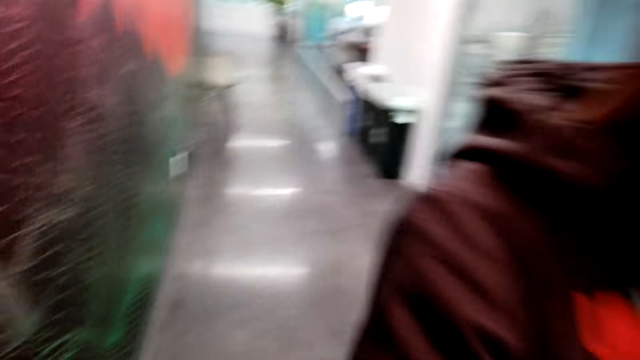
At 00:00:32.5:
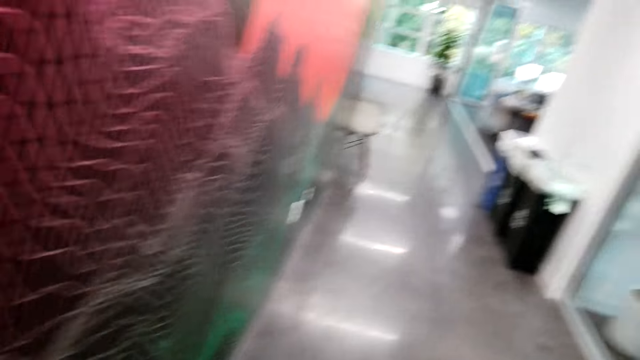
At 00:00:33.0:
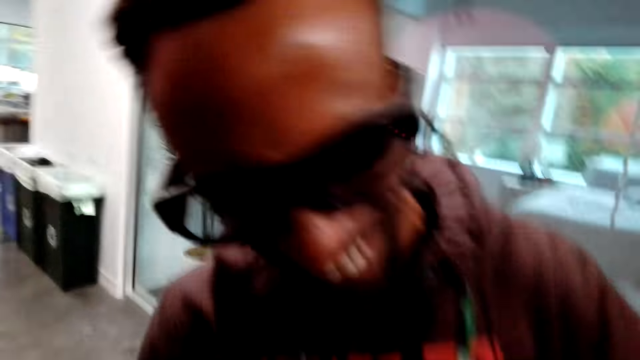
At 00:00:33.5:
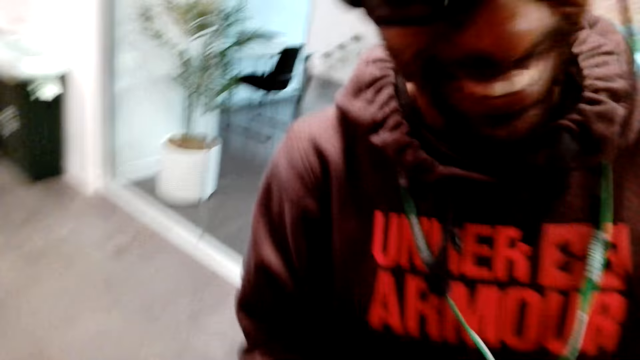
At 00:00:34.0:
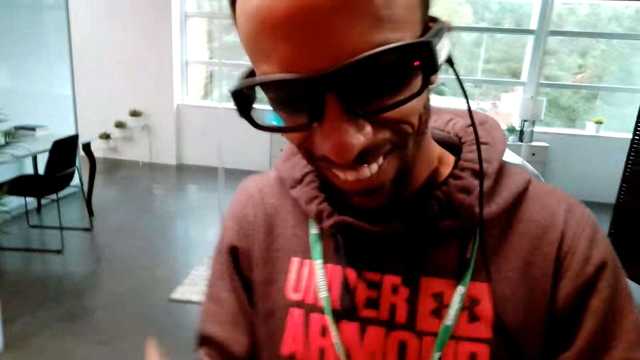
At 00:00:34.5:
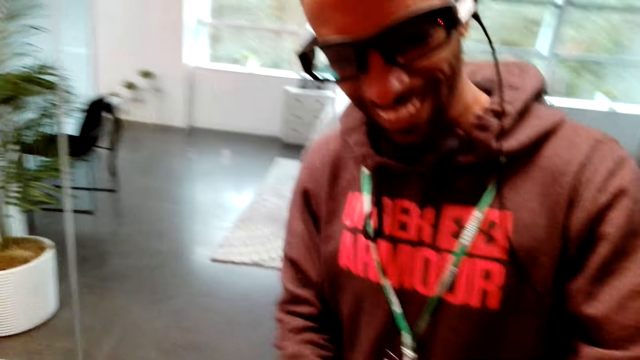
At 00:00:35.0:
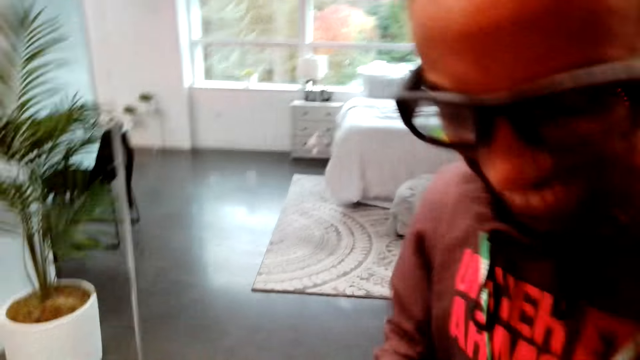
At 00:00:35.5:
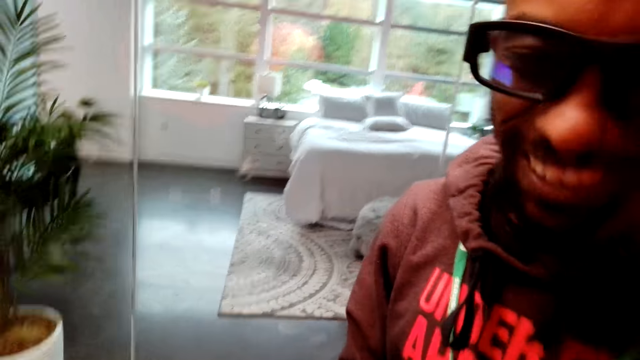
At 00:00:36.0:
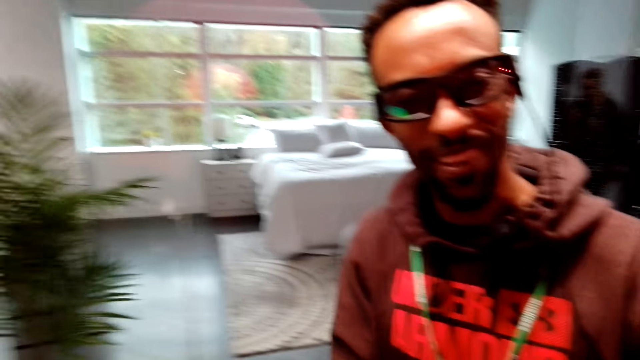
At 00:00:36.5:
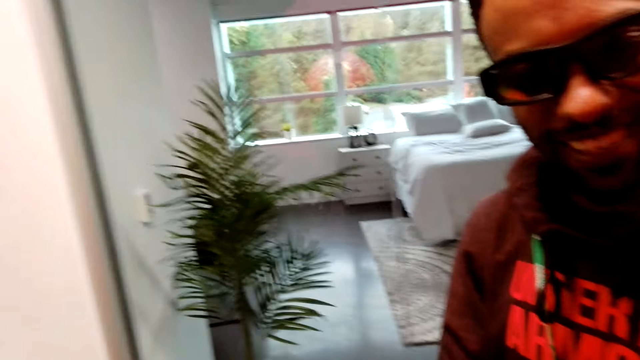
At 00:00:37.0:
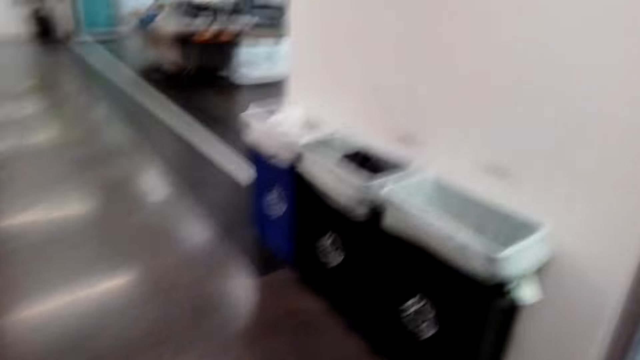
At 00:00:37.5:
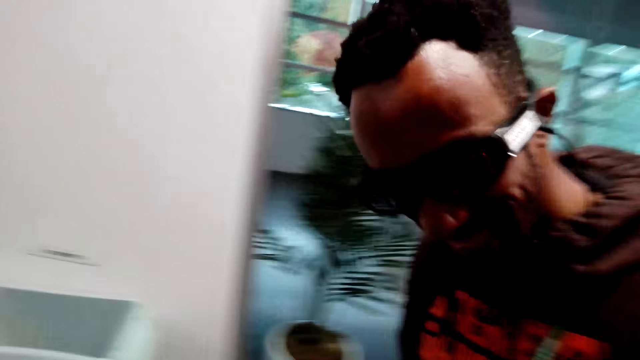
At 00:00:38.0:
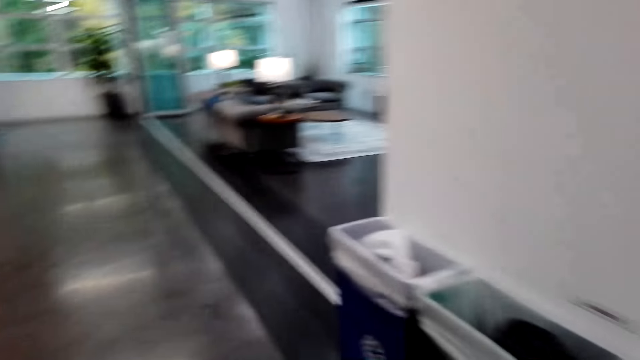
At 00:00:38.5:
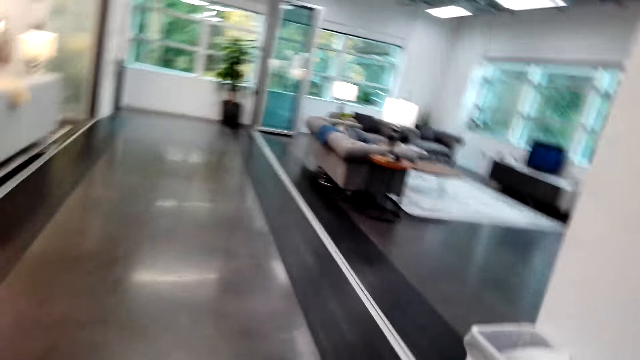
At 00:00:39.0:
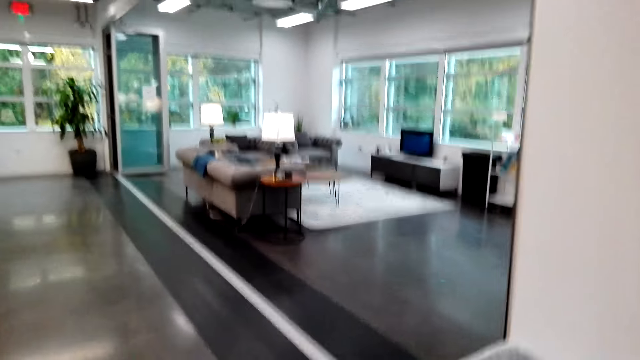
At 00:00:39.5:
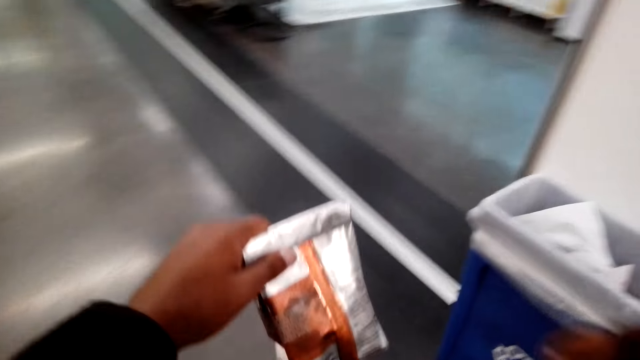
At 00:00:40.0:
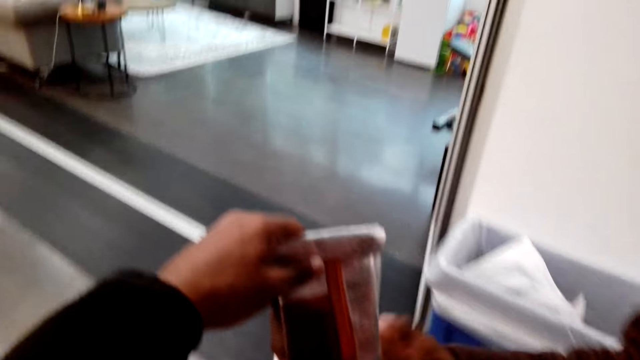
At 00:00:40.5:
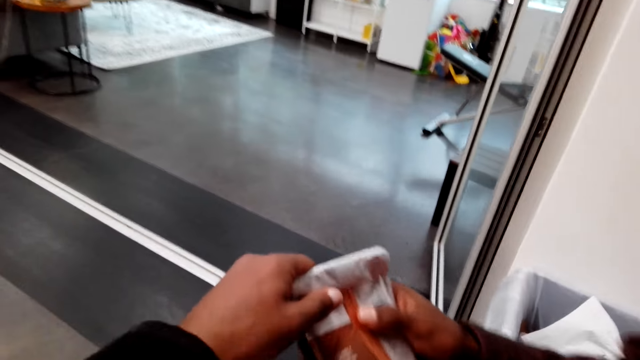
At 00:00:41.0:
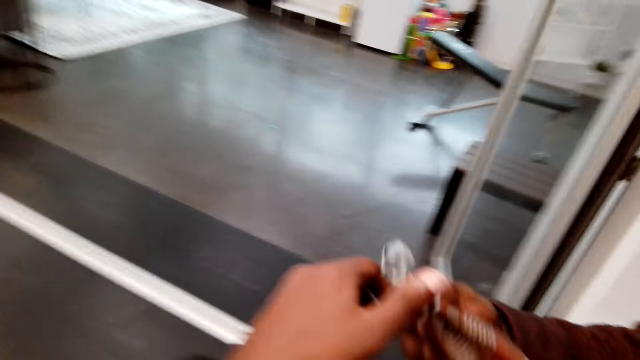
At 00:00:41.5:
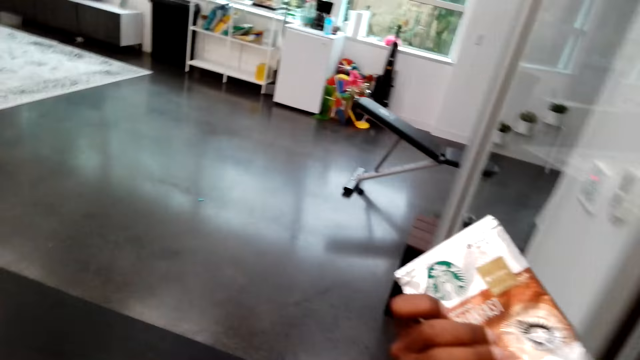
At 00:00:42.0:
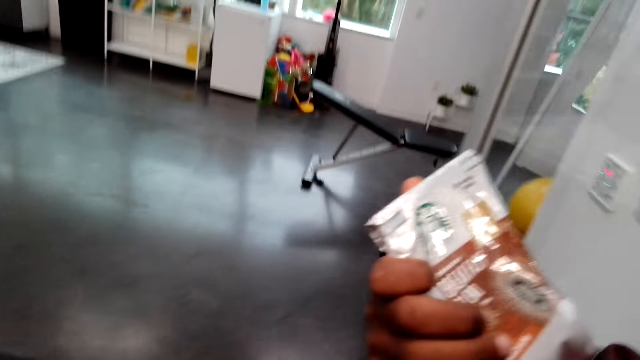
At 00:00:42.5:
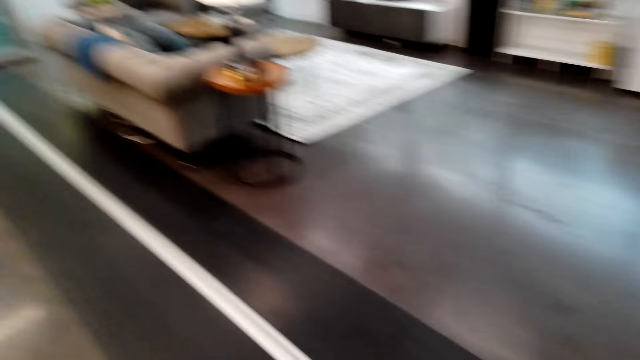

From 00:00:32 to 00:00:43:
A man greets the camera wearer with his hand. The camera wearer greets the man. They look around. The man greets the camera wearer. The man talks to the camera wearer. The camera wearer looks around. The man greets the camera wearer. The camera wearer walks around the room. They give the man a packet of something. The man picks up the packet of something from the camera wearer. The camera wearer walks around.

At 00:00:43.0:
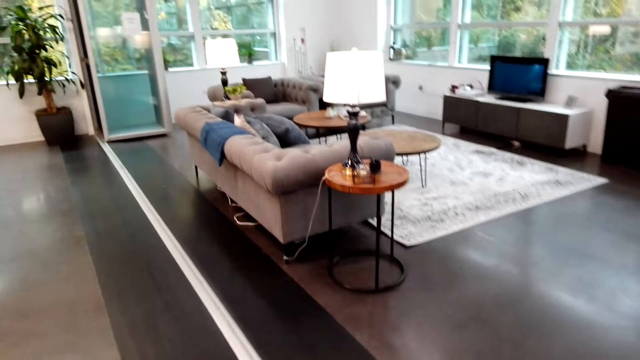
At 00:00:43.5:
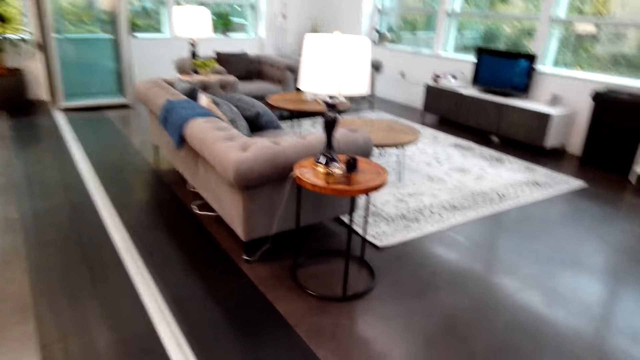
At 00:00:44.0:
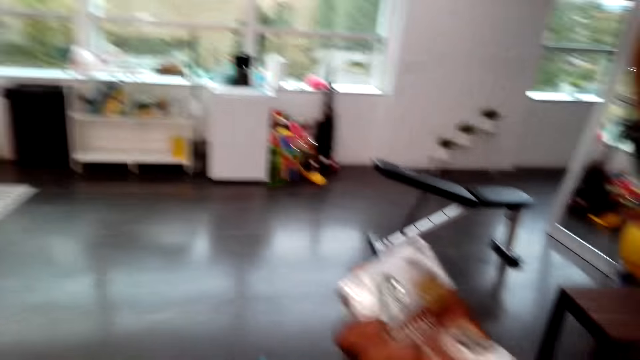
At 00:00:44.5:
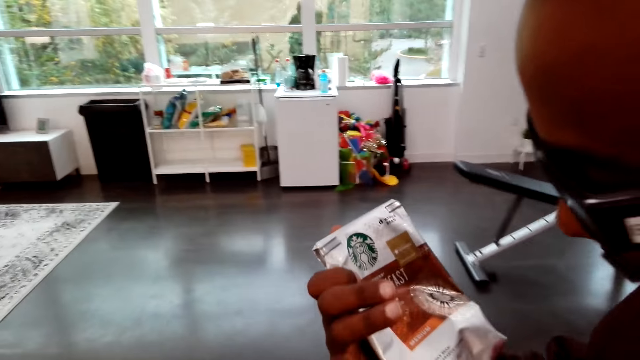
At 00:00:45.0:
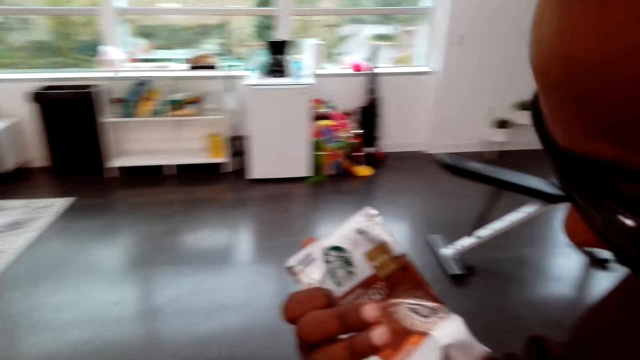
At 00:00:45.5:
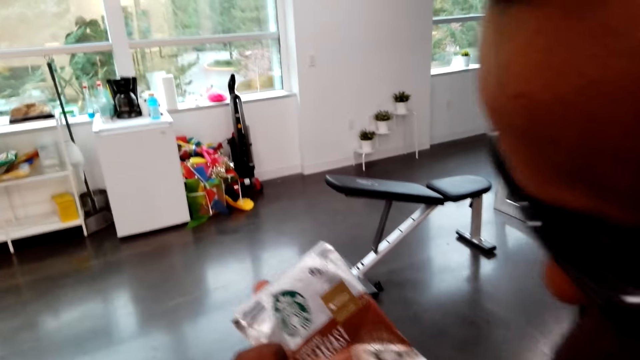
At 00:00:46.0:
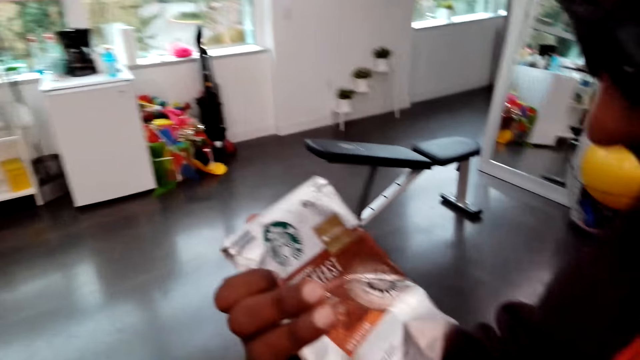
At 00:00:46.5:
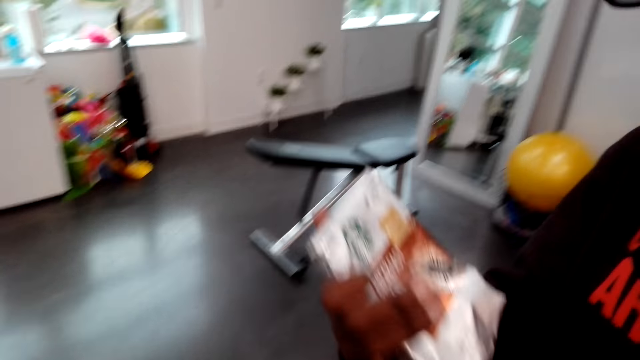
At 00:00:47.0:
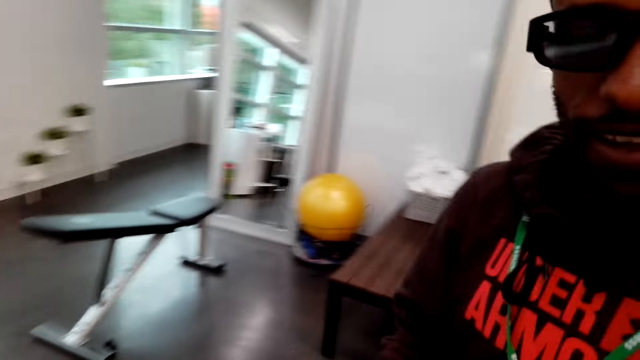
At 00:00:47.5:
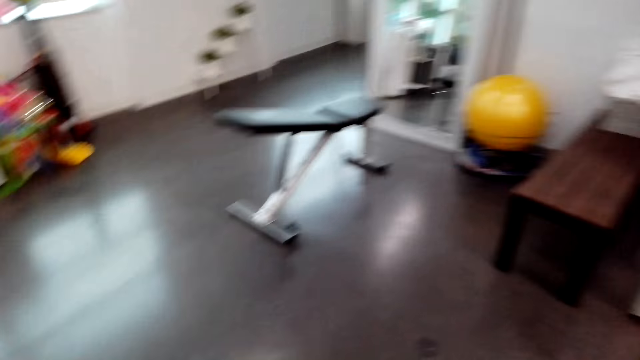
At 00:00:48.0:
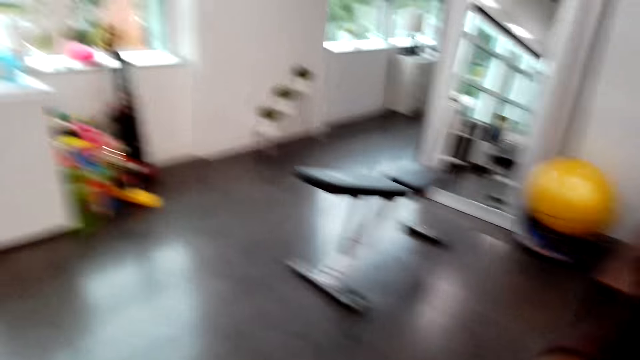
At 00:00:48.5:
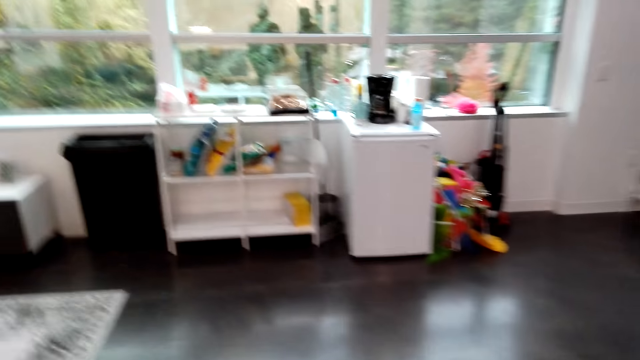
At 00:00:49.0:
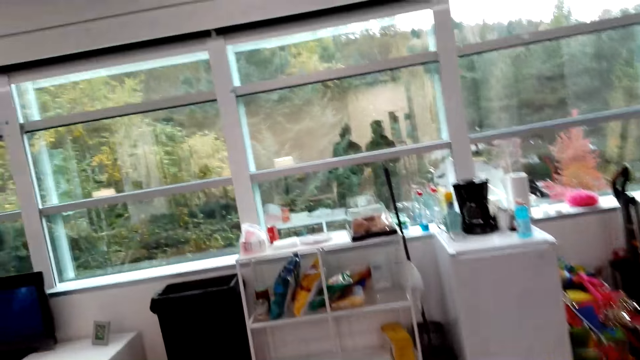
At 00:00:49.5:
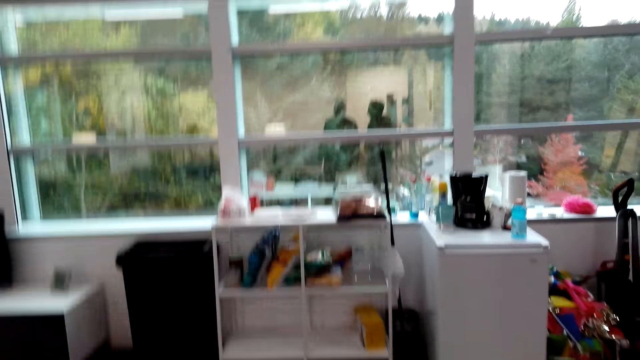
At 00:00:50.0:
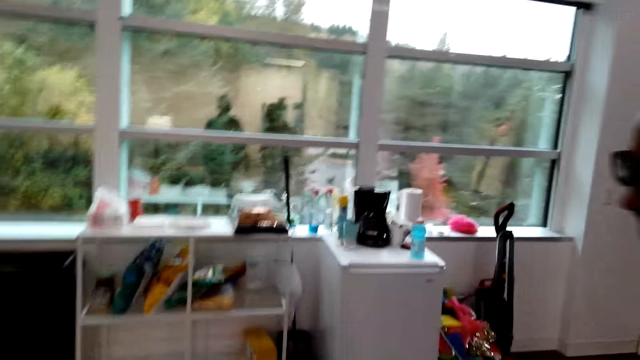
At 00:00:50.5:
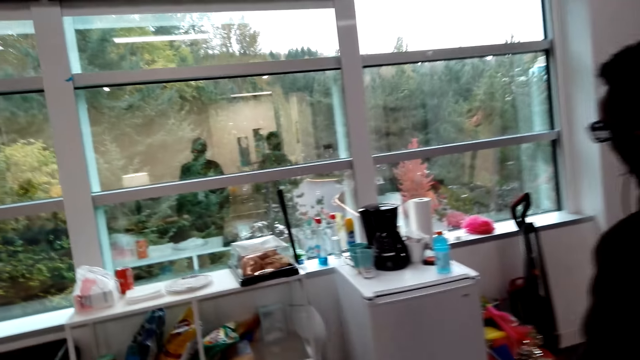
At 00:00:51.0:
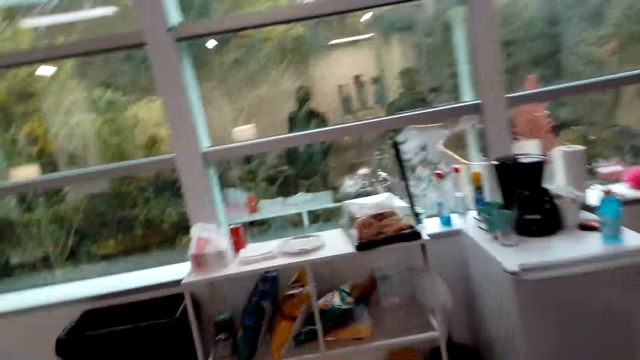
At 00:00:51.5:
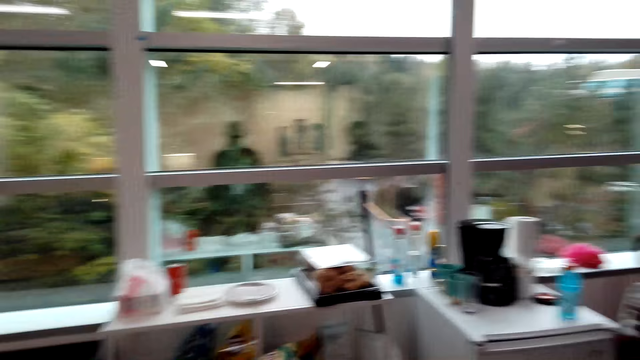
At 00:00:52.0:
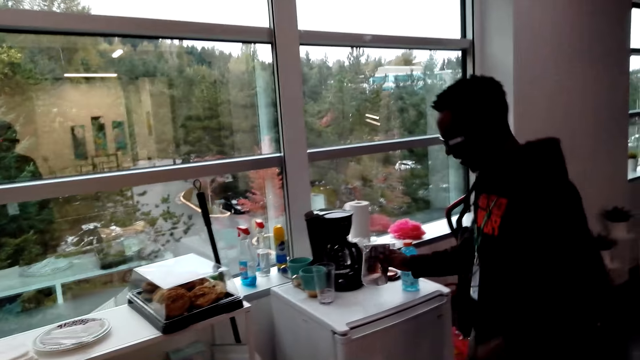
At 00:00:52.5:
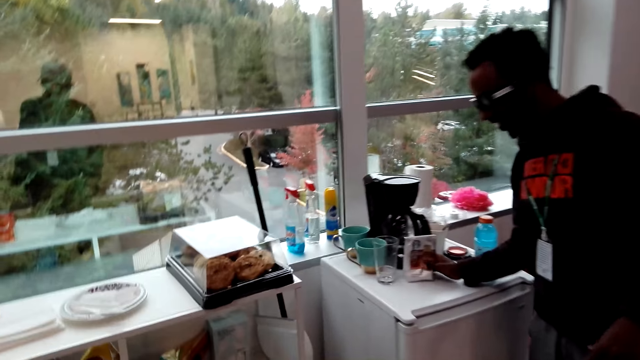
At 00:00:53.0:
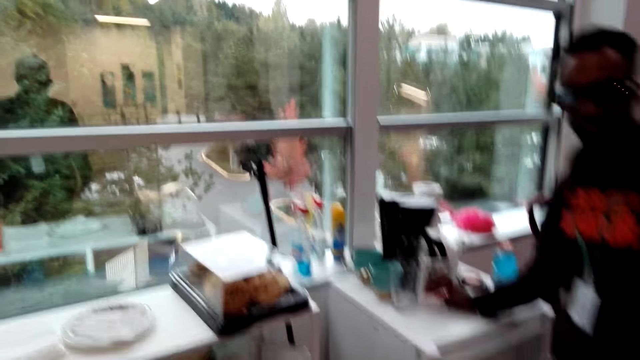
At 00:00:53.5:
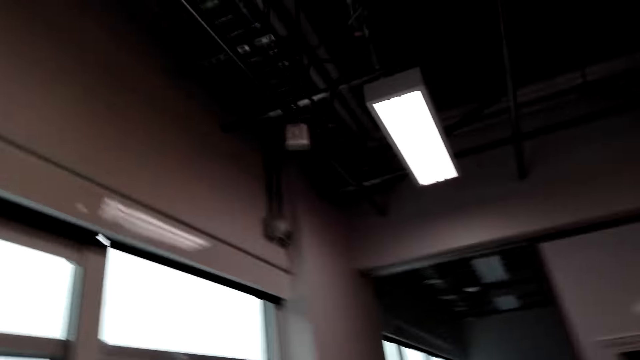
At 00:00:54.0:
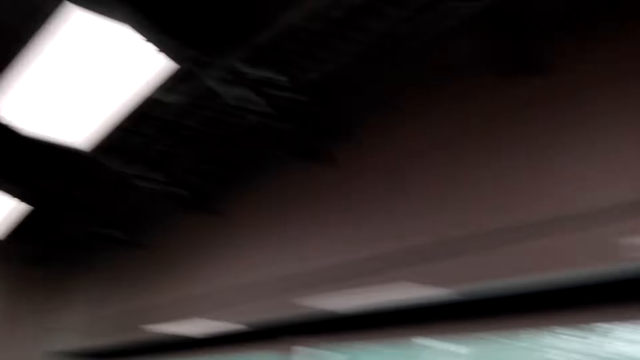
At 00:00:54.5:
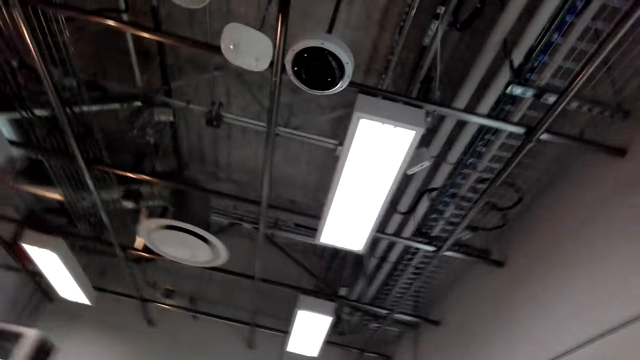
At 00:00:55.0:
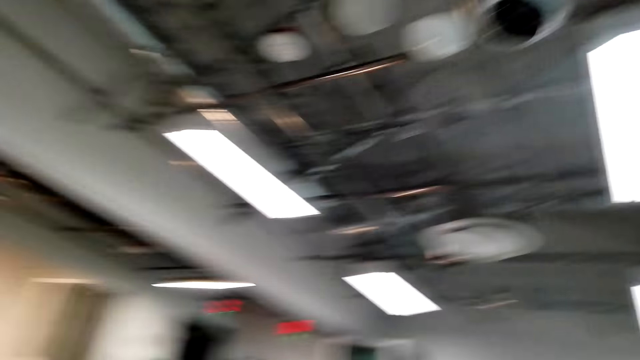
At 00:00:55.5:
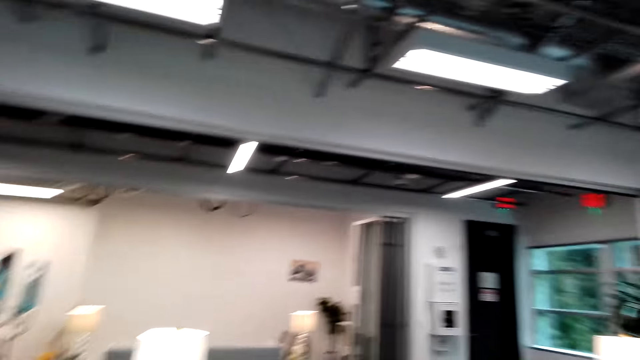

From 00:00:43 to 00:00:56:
The camera wearer looks around. A man looks at a packet of something. The camera wearer looks around. The man stands close to the camera wearer. The camera wearer walks around. The man moves around the room. The man puts the packet of something on the fridge or table. The camera wearer looks around.
